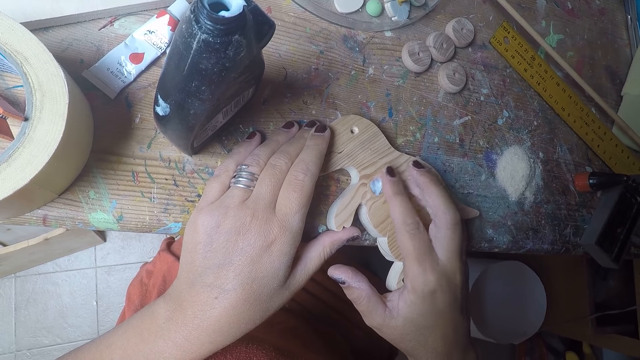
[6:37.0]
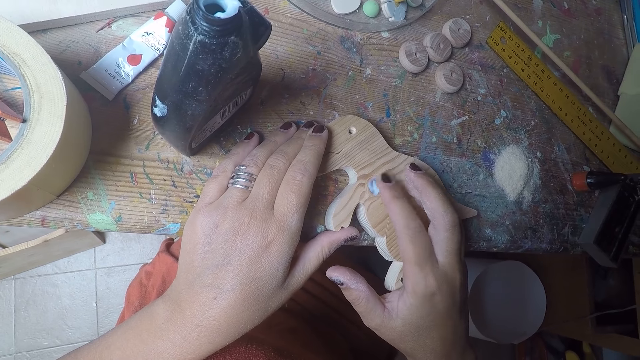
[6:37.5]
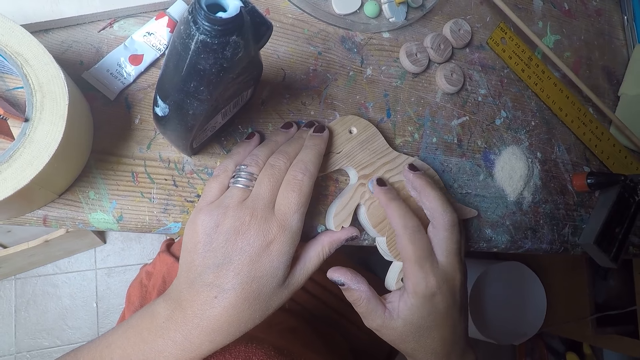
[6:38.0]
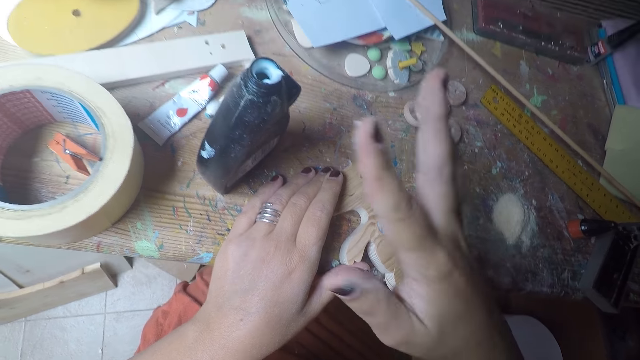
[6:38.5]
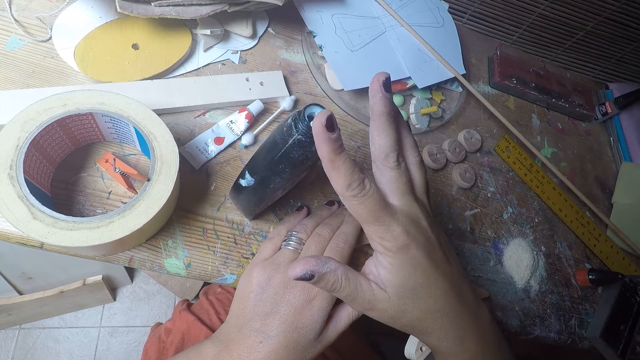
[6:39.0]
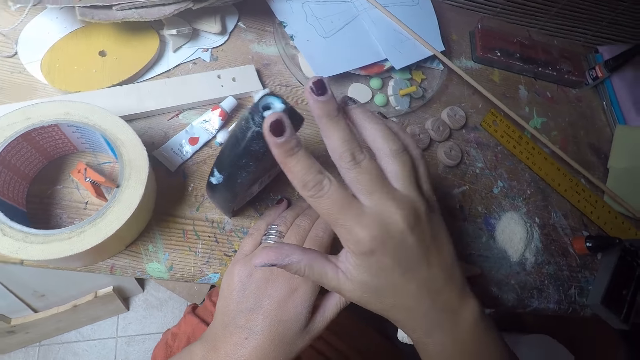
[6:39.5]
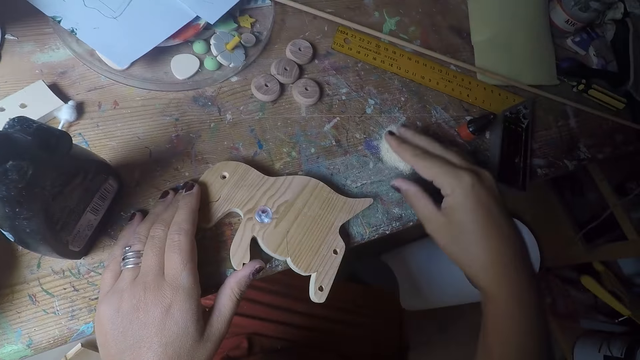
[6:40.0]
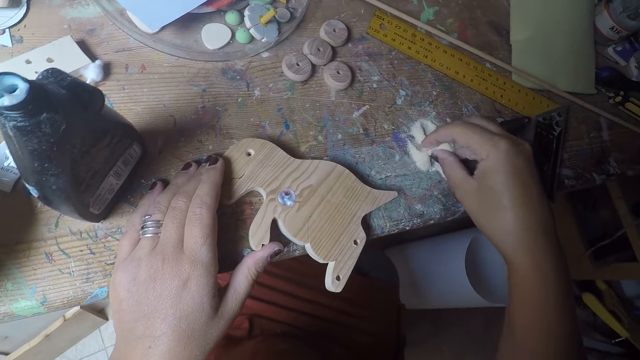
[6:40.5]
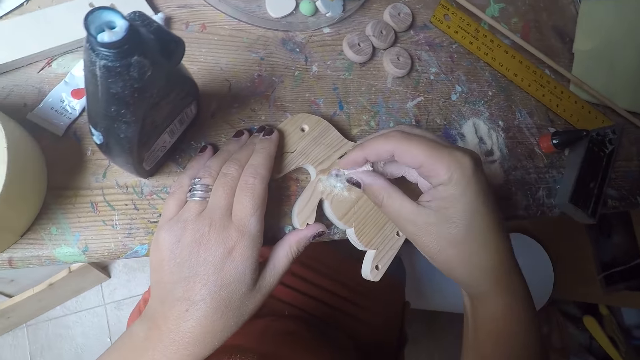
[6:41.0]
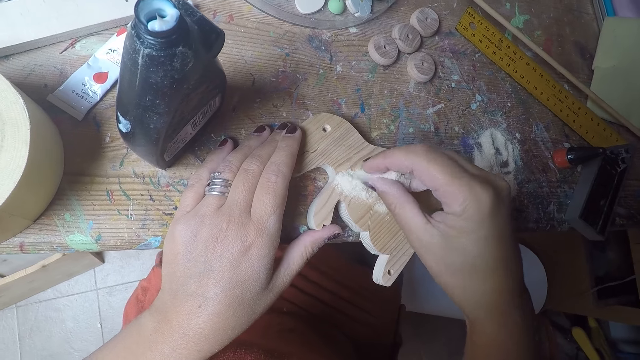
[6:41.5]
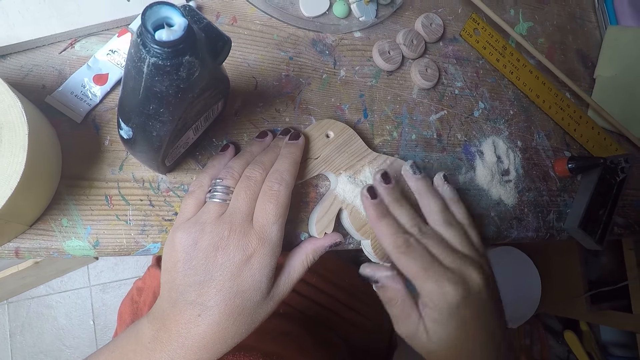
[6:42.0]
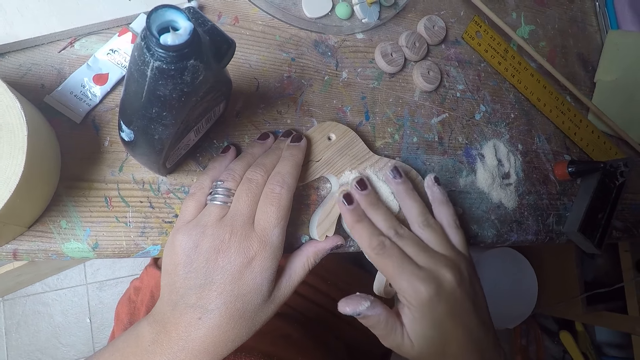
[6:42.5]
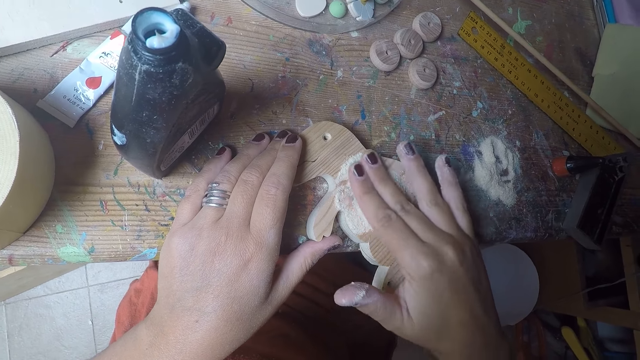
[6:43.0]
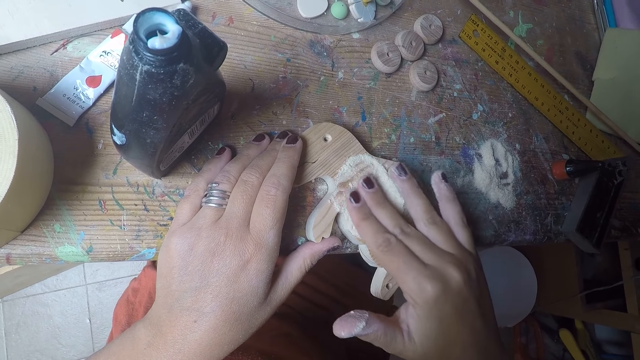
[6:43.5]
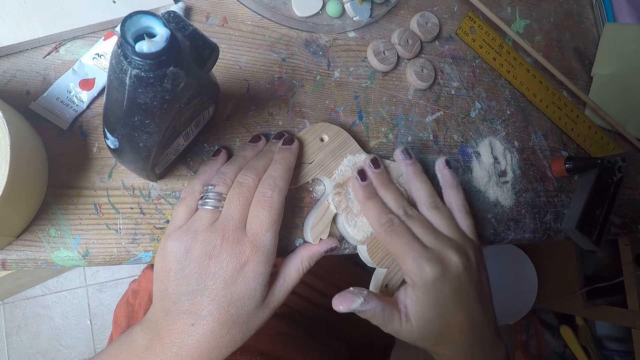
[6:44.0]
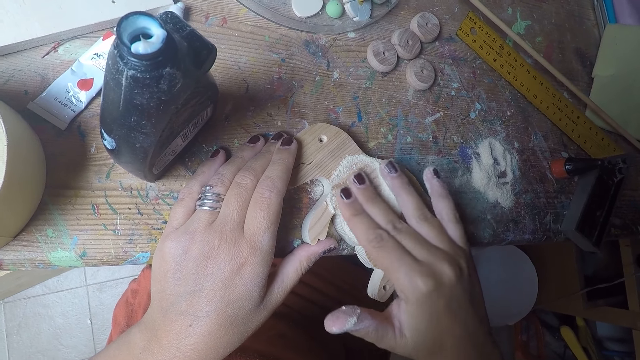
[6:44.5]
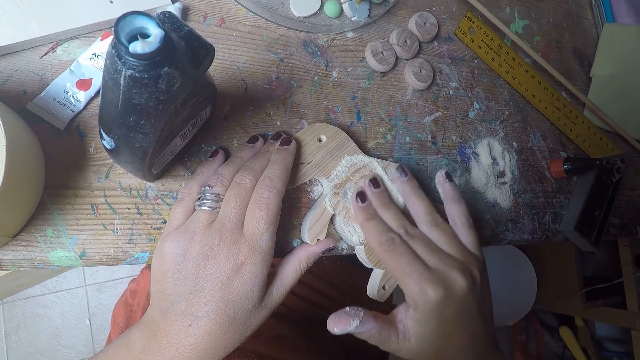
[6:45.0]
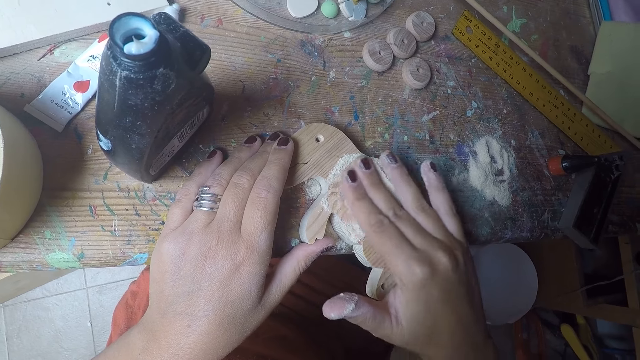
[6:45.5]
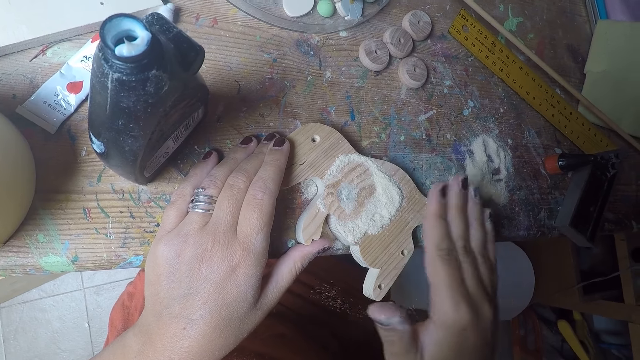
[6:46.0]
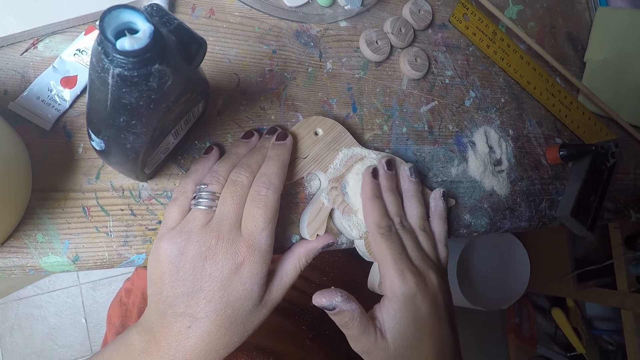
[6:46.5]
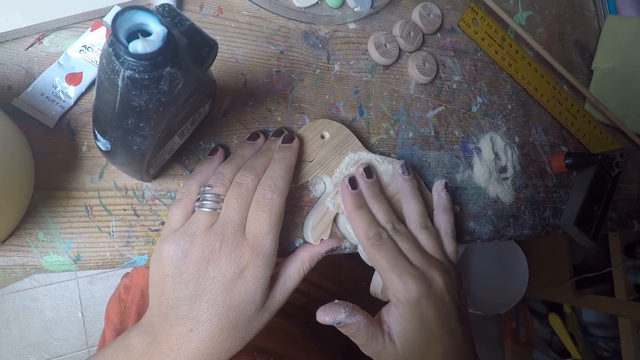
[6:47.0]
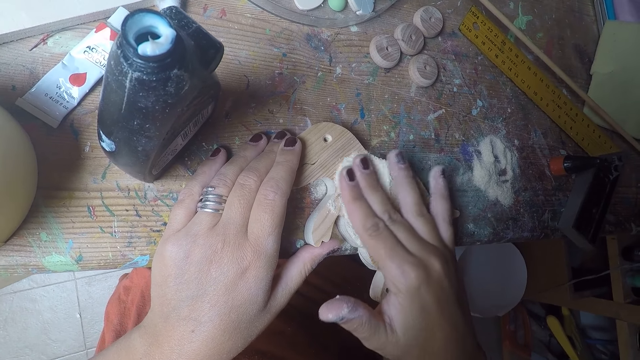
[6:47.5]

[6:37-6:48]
The camera wearer rubs his right index finger on the edge of the glue bottle. He takes wood shavings or sawdust from the table with his right hand. He pours the wood shavings on the wooden model with his right hand. He rubs the wood shavings on the wooden model with his right hand. He moves the sawdust.

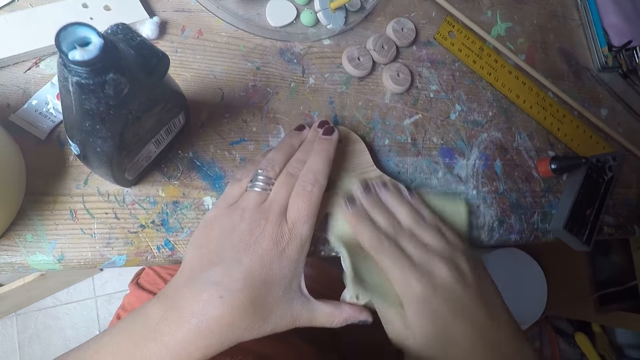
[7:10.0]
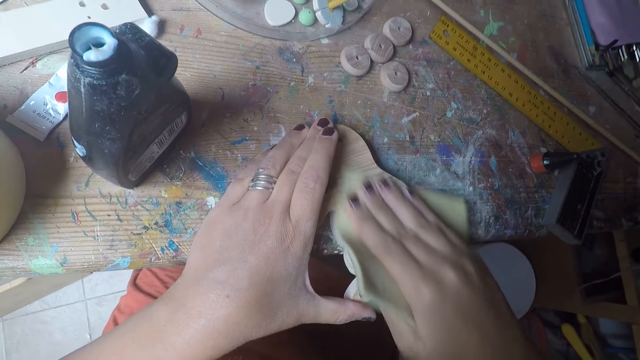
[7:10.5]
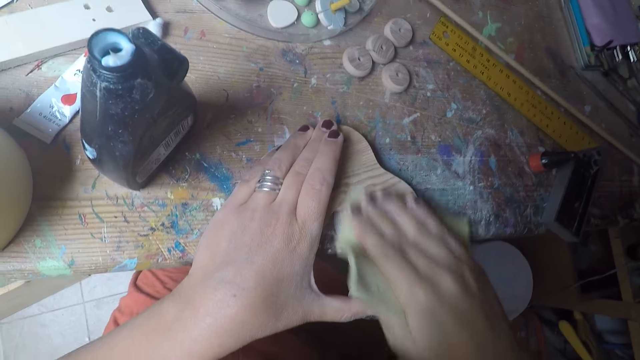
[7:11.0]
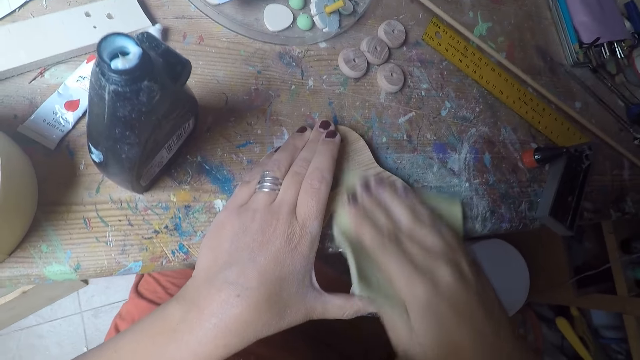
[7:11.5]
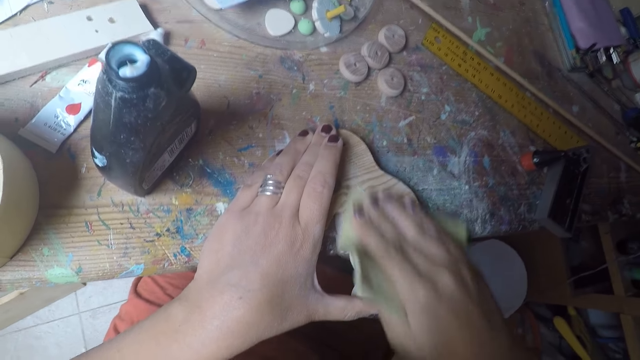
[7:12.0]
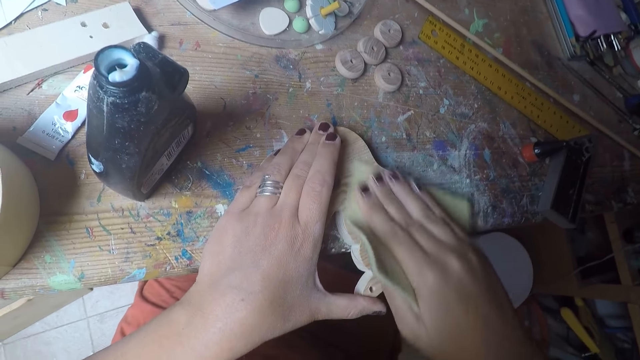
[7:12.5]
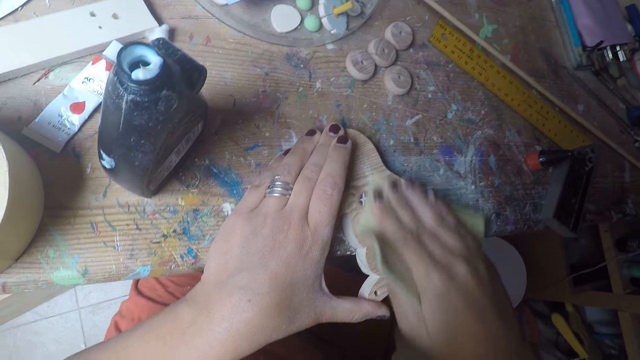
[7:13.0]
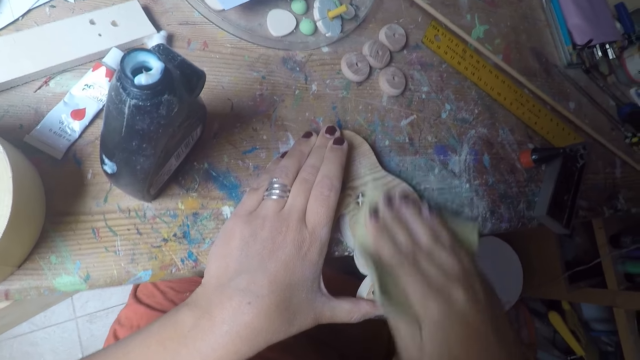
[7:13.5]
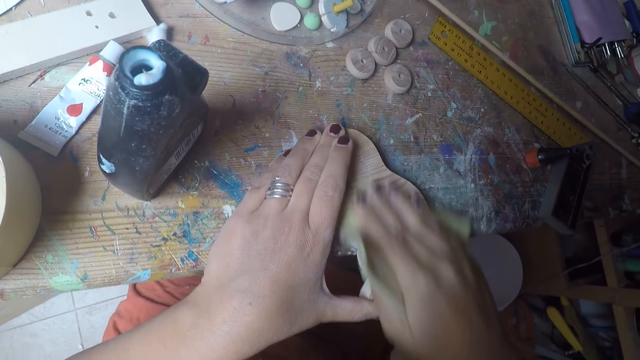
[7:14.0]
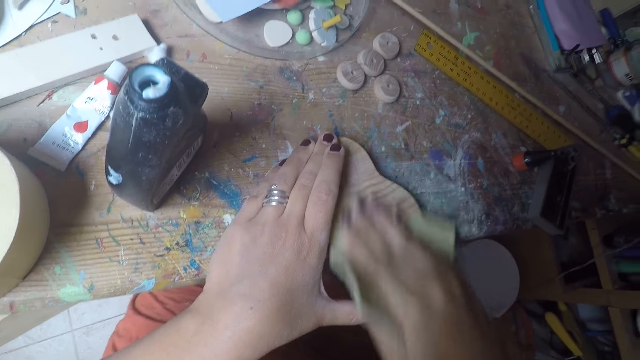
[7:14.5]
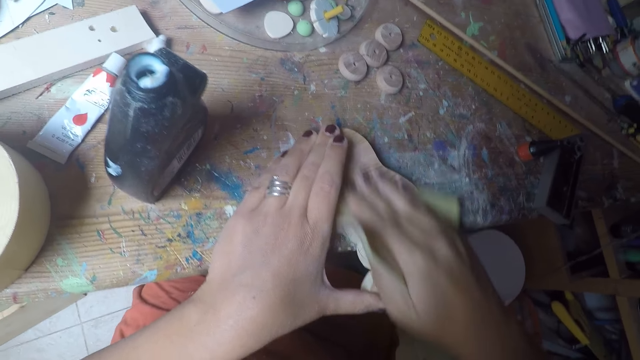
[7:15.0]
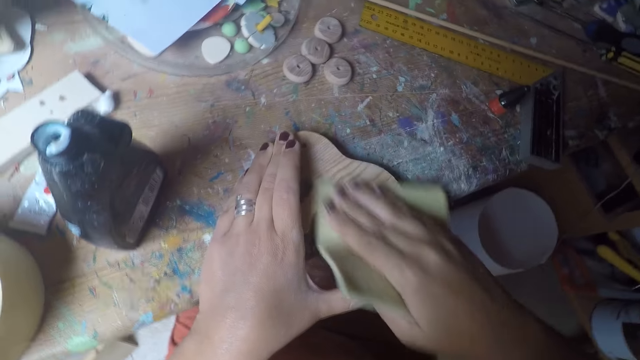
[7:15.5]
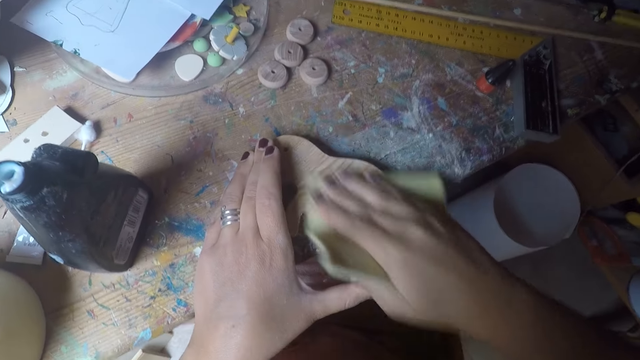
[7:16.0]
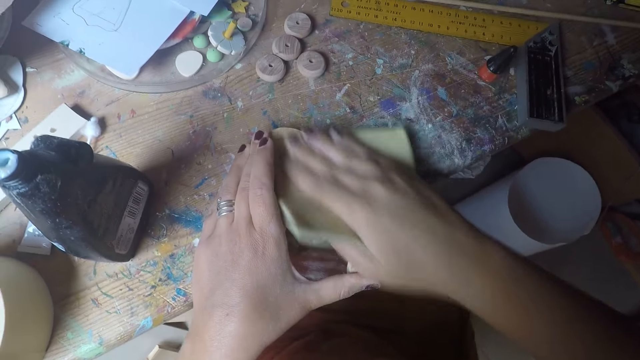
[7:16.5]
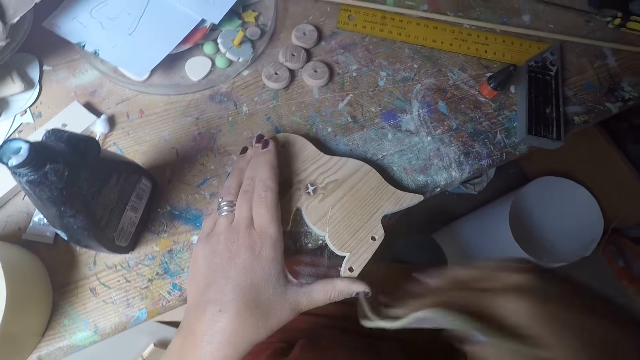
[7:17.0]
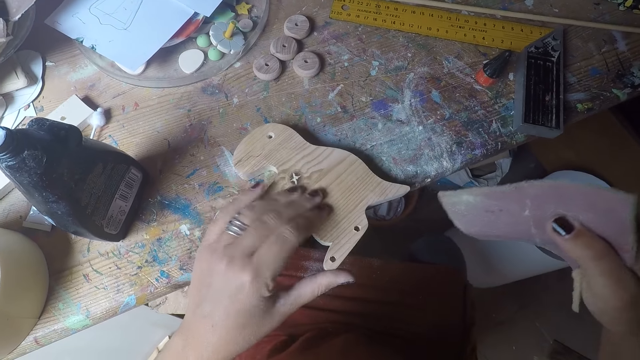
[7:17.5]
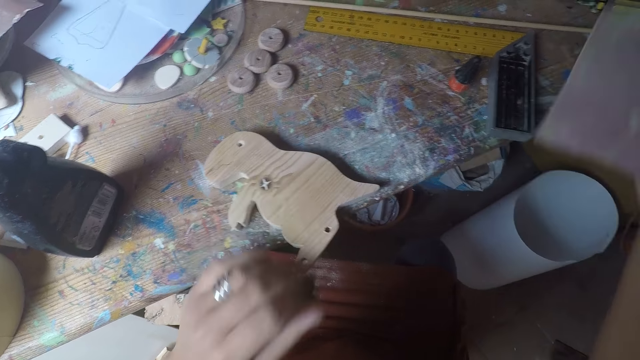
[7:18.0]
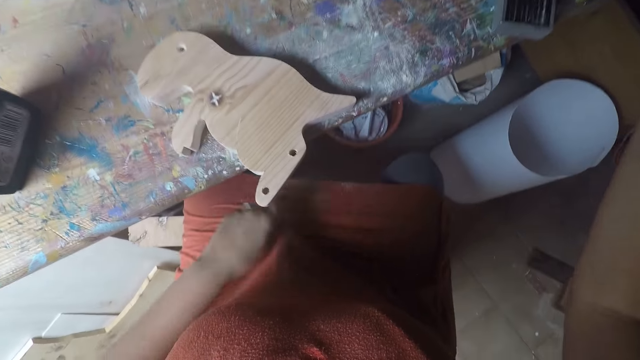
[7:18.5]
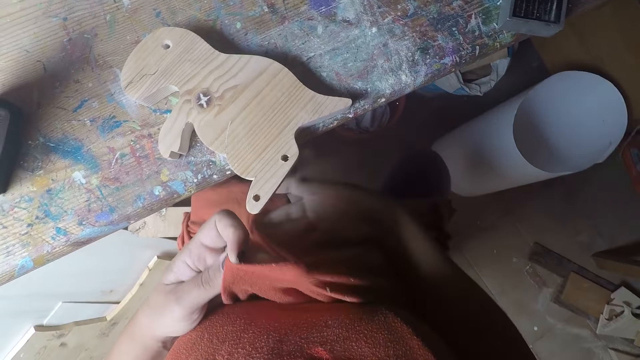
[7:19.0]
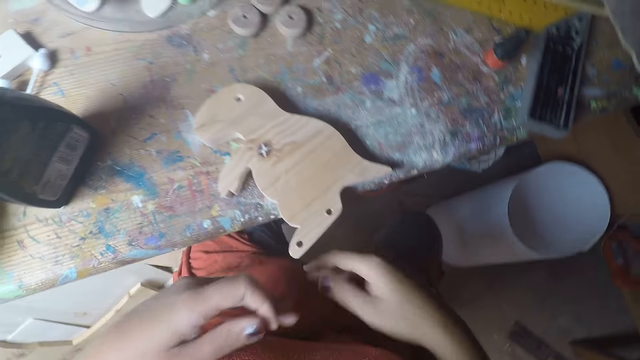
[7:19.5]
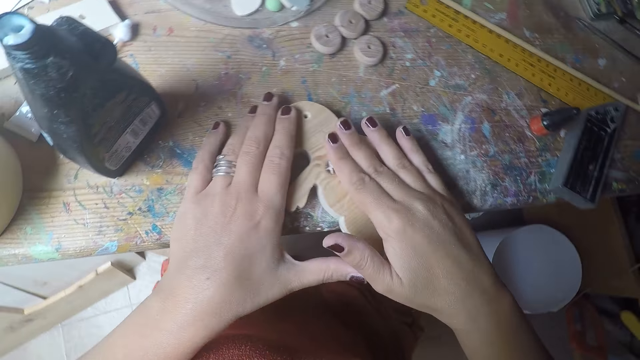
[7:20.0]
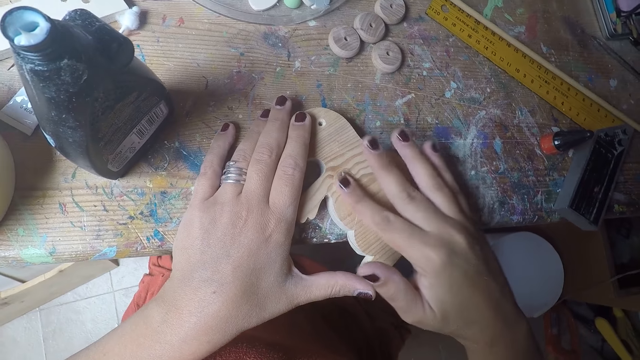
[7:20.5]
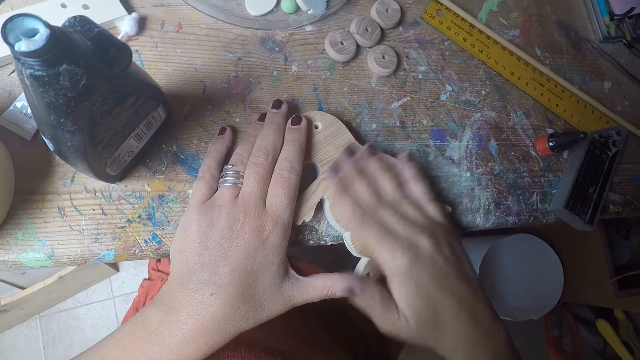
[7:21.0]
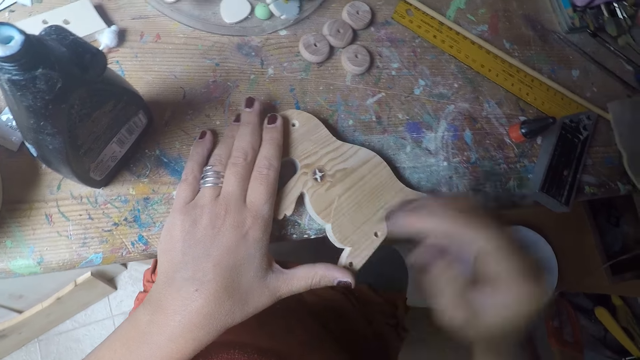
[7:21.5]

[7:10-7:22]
The camera wearer sands the wood with the sandpaper in his right hand. He wipes the wood piece with a hand. He drops the sandpaper on the table with his right hand. He holds something. He wipes wood shavings from his cloth with his right hand. He rubs the wood on the table with his right index finger.
